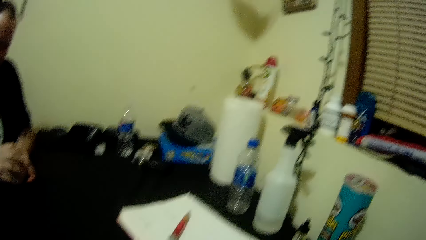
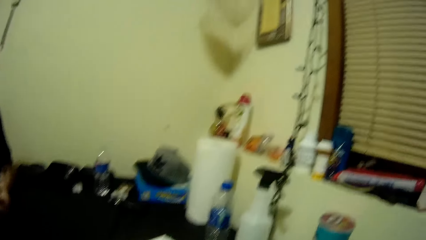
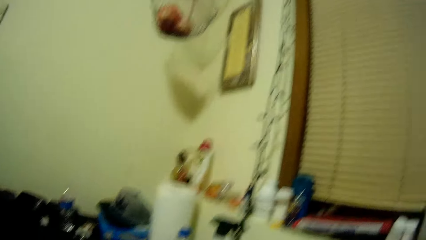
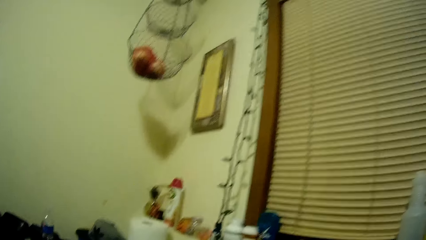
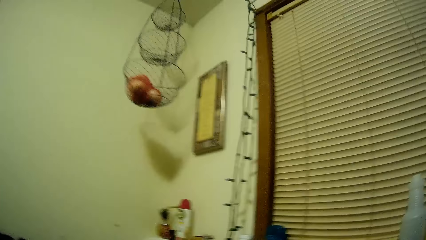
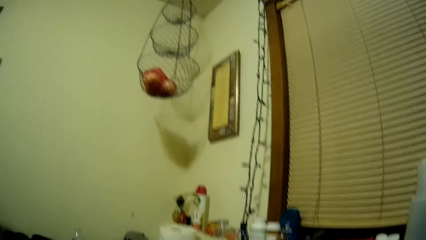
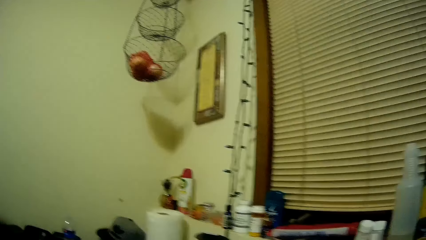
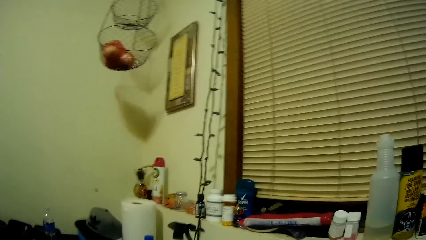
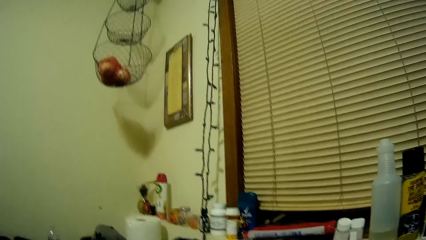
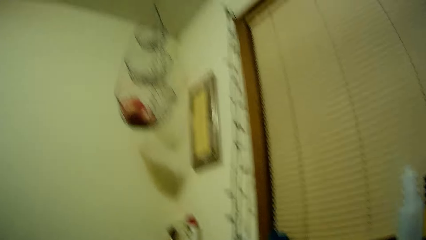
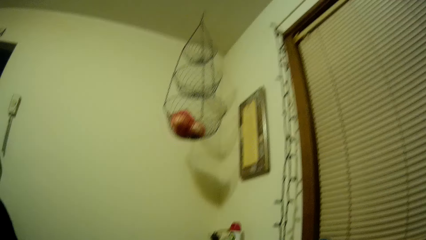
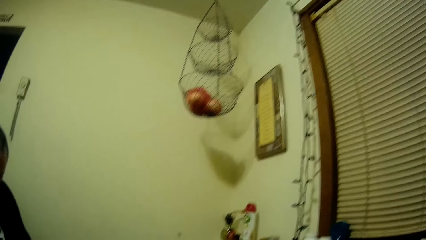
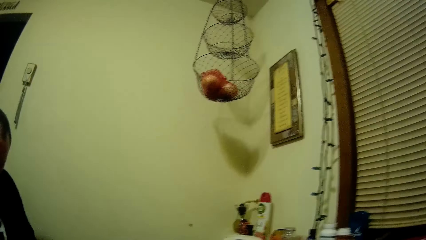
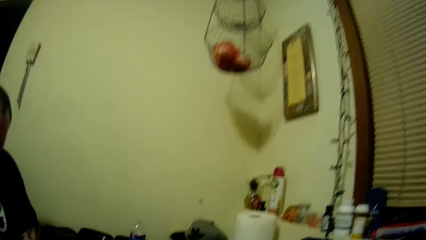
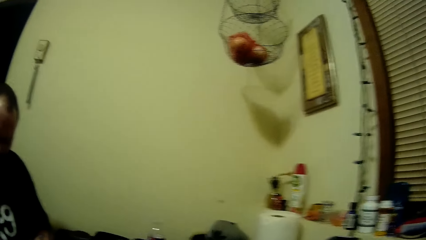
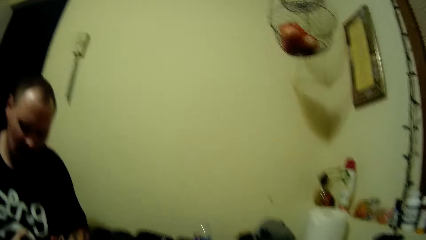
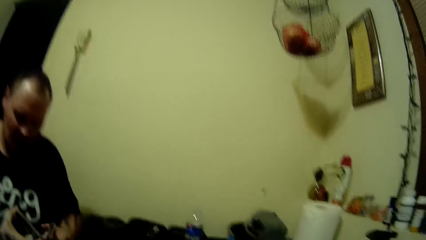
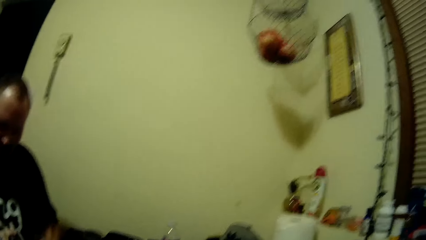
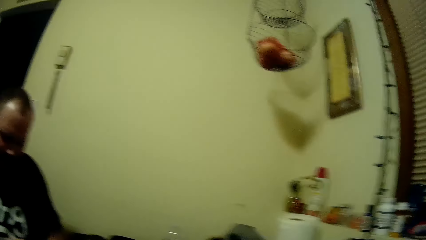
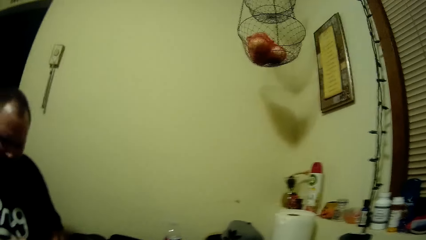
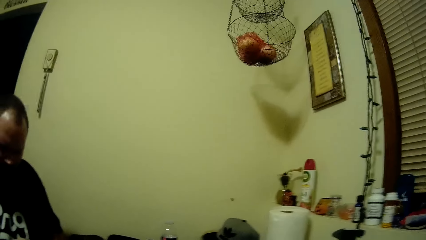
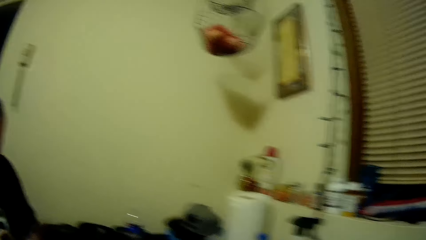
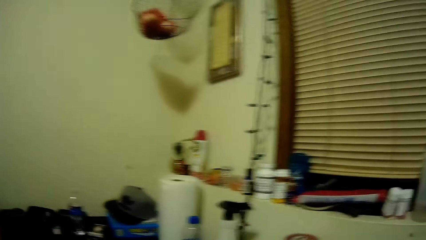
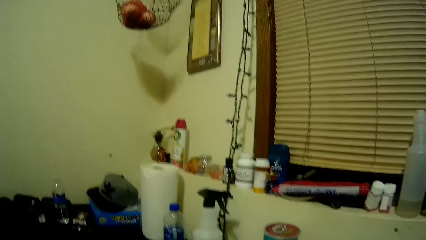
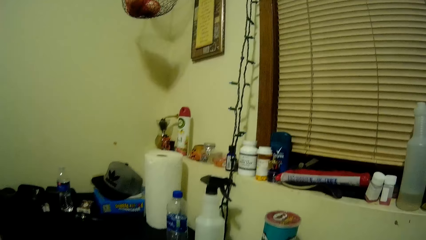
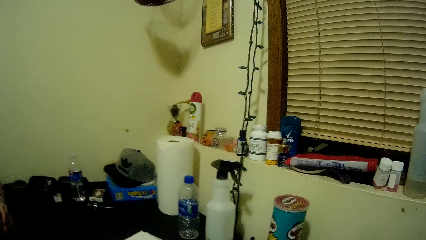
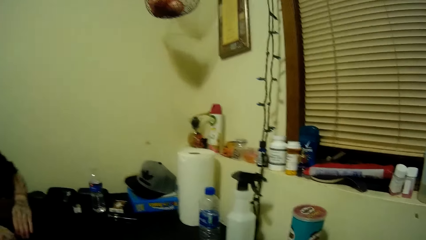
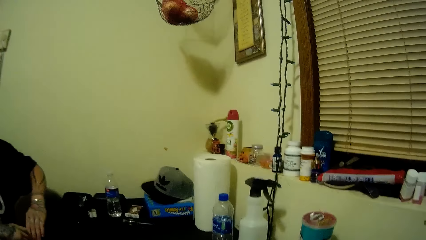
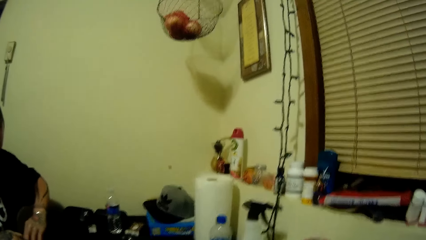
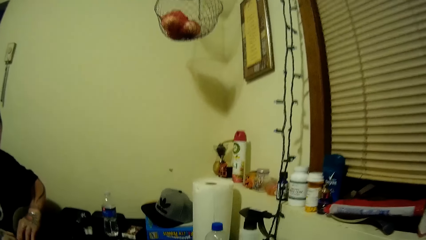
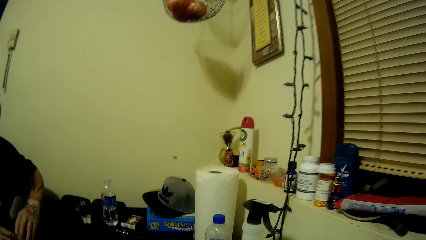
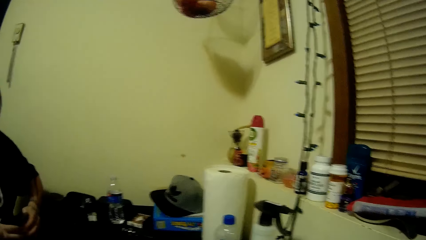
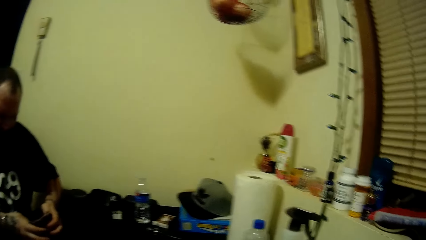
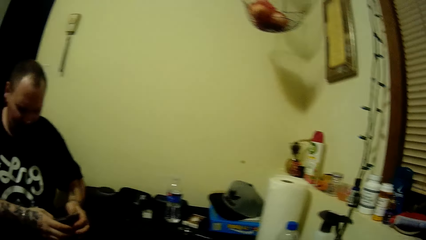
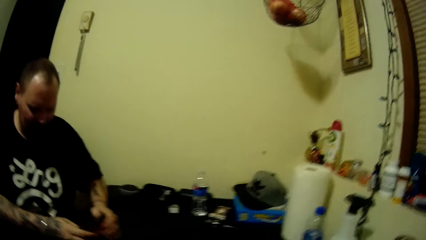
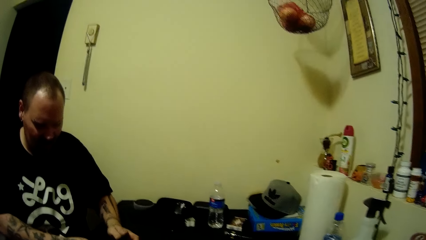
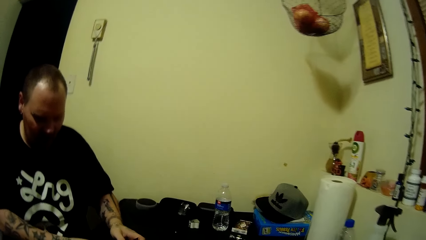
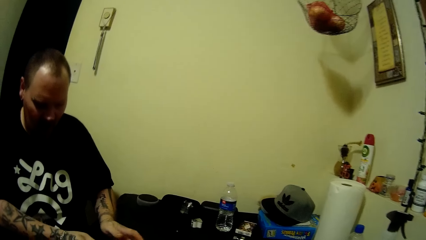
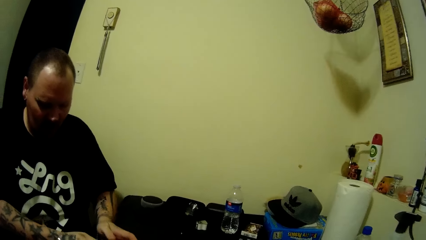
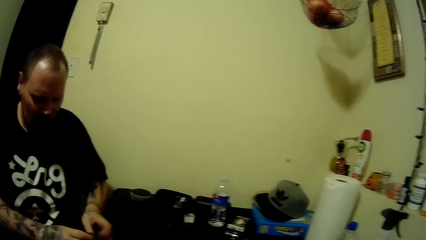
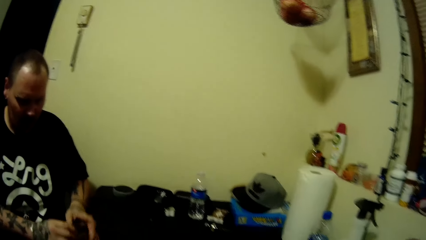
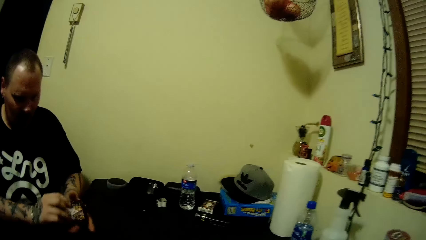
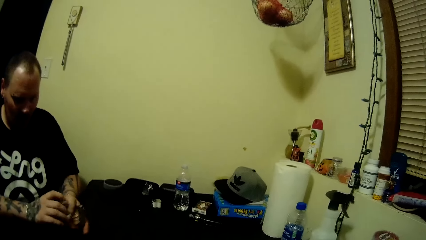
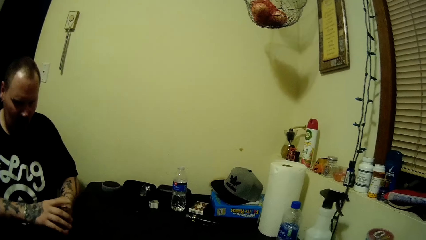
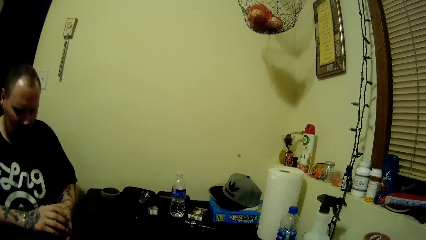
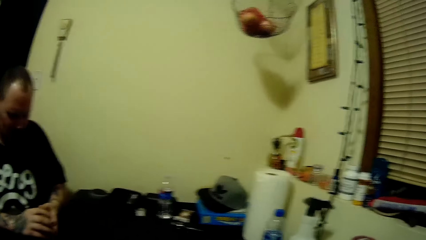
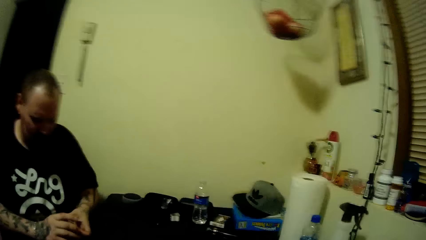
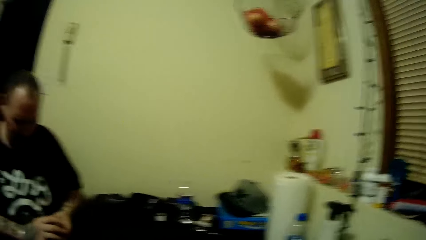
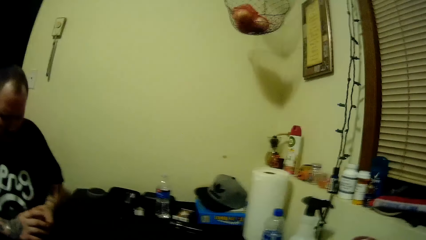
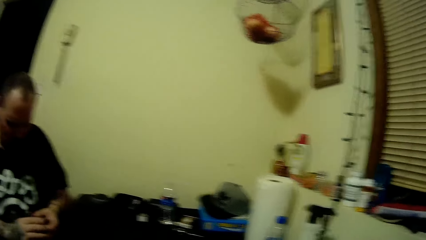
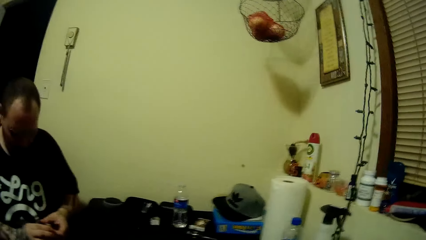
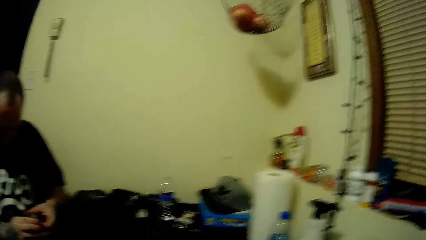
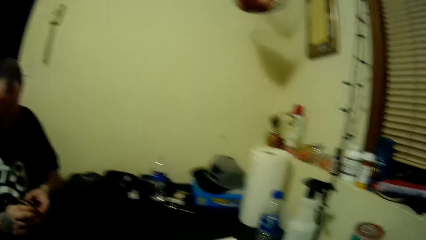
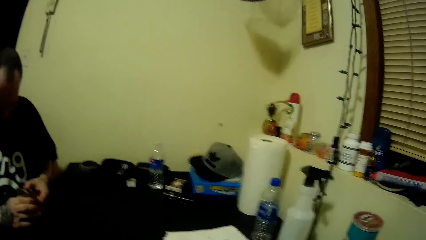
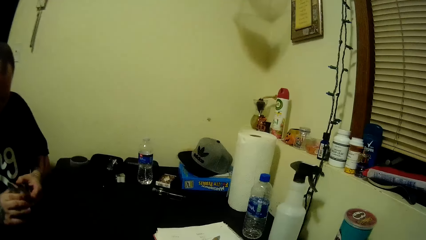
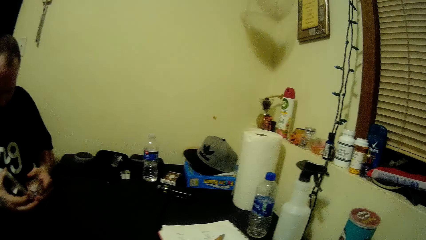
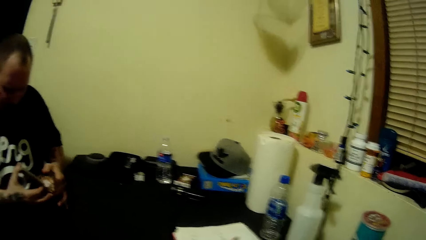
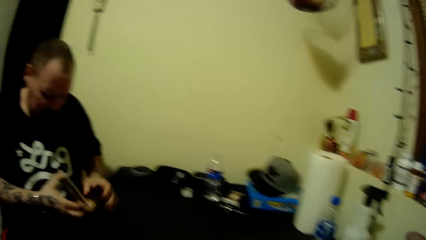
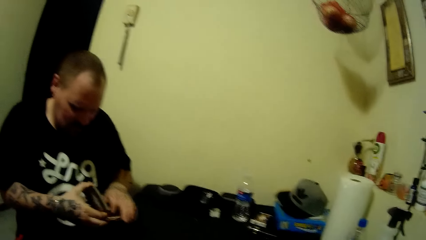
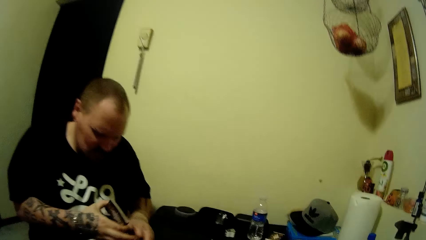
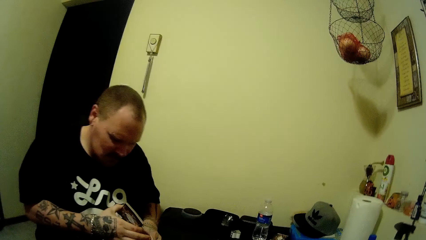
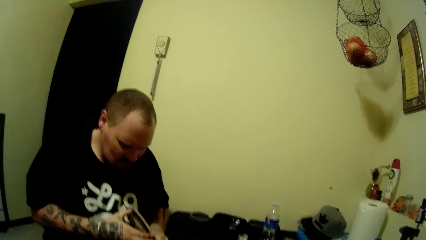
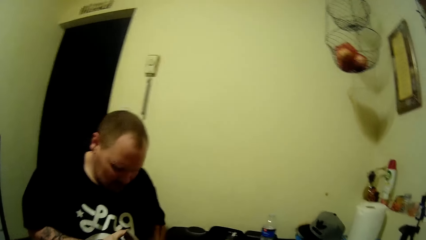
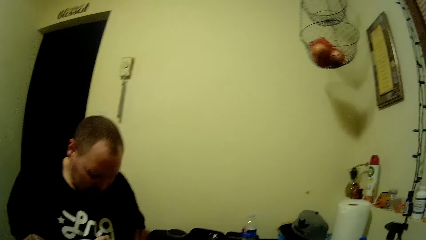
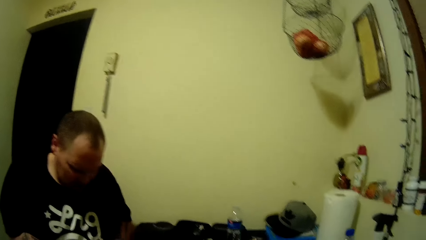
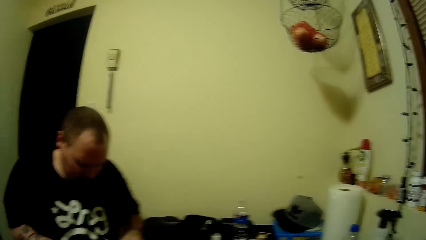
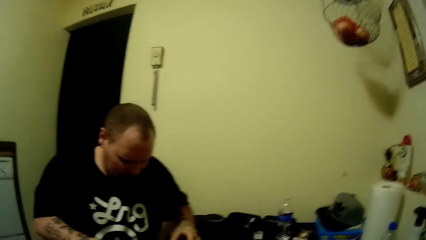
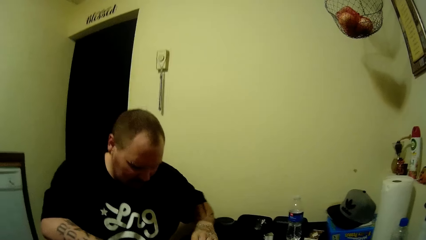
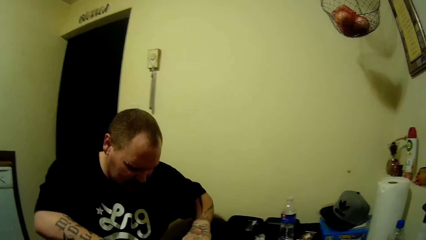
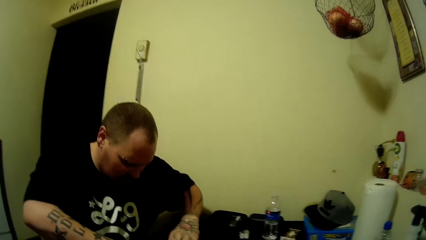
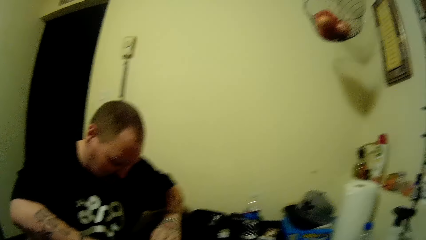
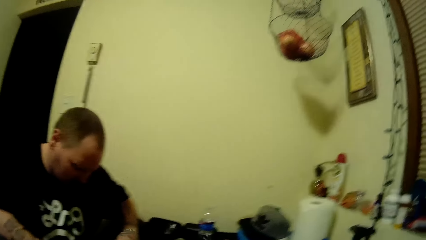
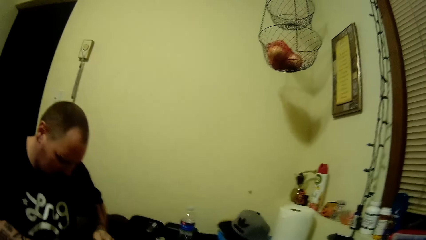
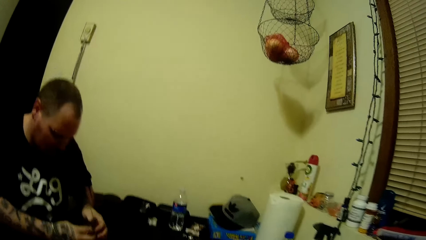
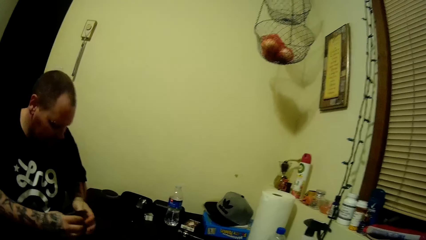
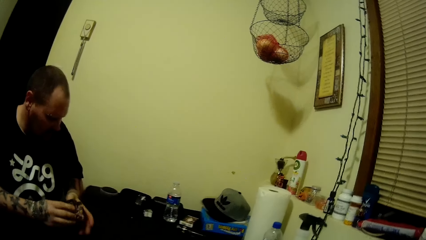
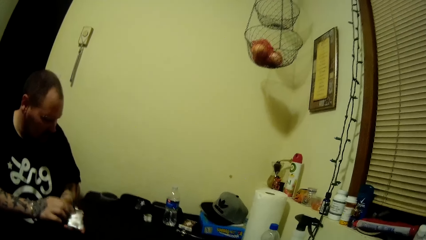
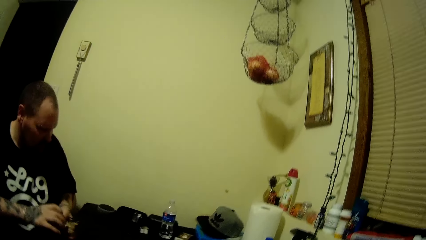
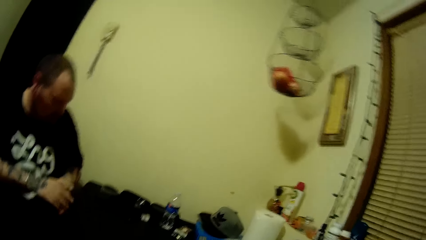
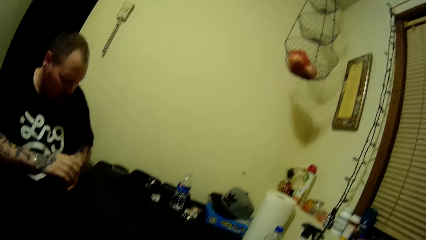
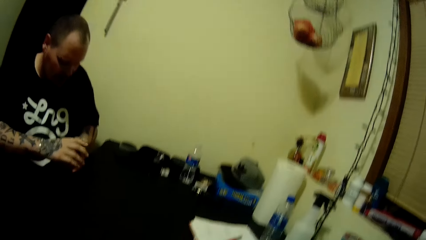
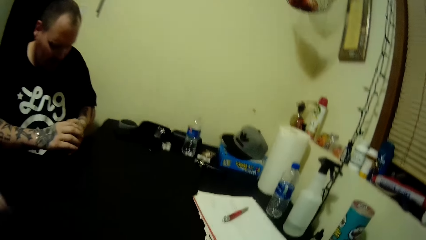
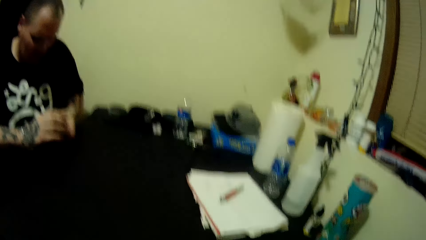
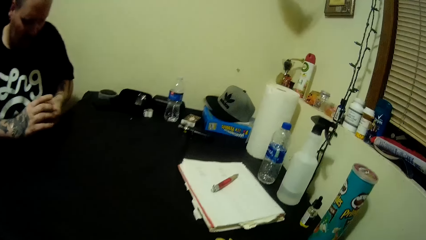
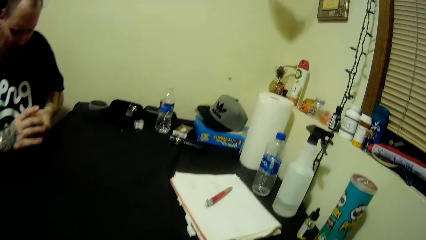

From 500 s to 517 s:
A man leaves the pen. The camera wearer interacts with the man. They look up. The man shuffles the cards with his two hands and holds the cards.
